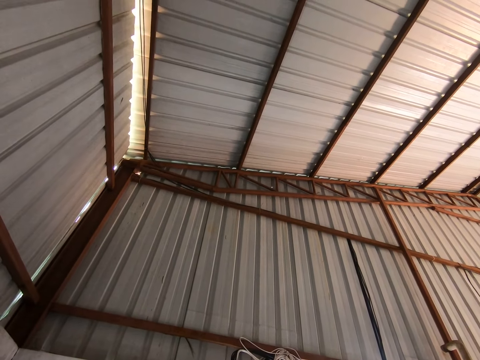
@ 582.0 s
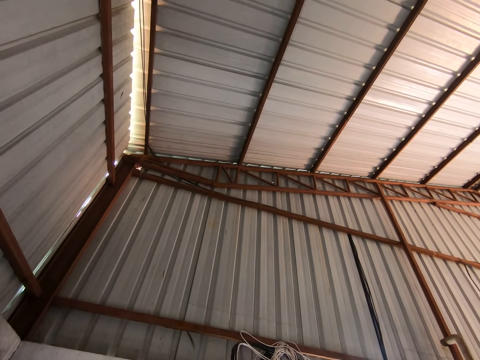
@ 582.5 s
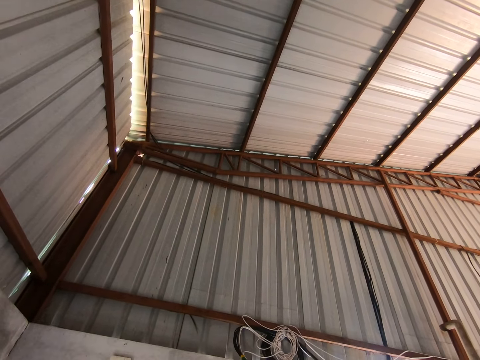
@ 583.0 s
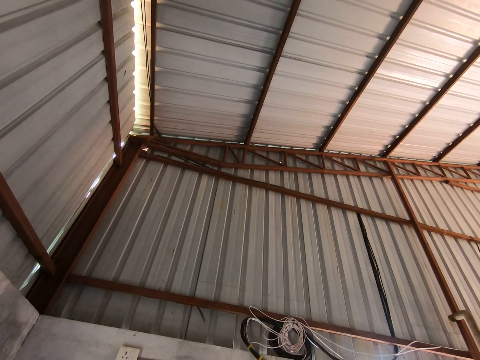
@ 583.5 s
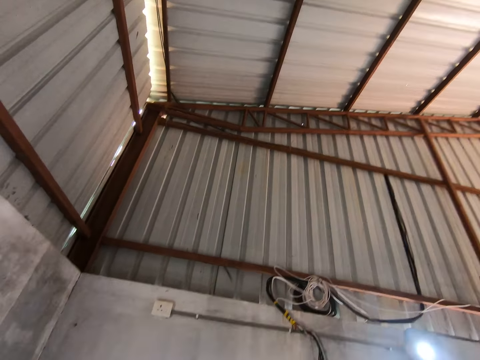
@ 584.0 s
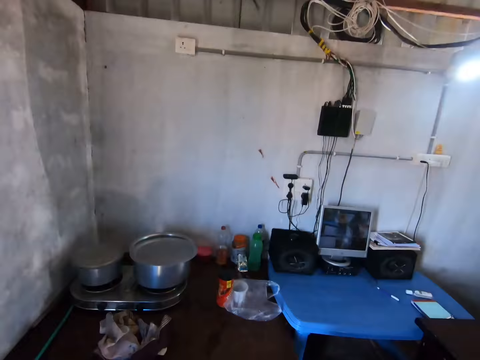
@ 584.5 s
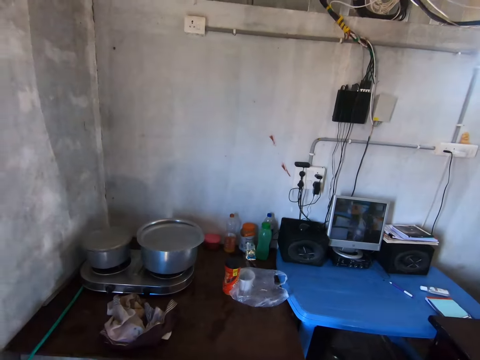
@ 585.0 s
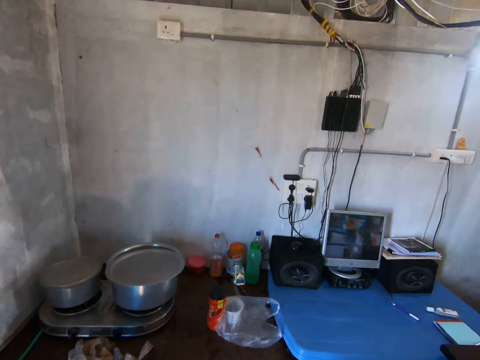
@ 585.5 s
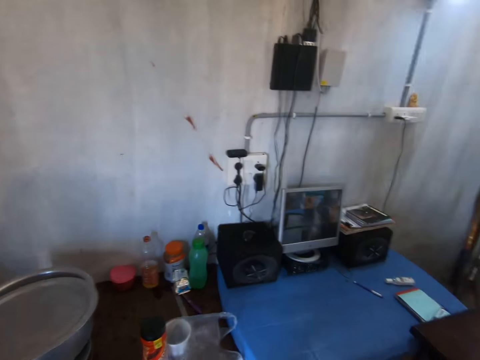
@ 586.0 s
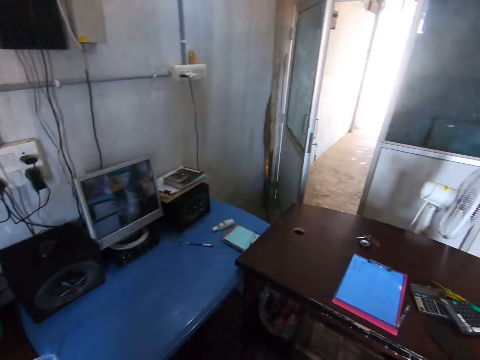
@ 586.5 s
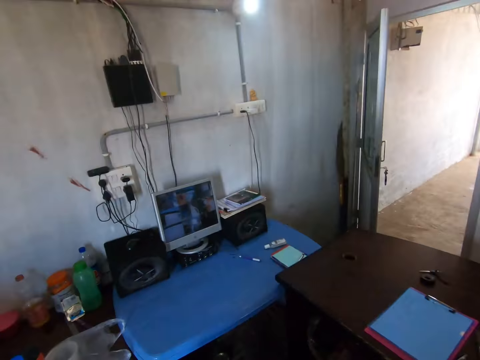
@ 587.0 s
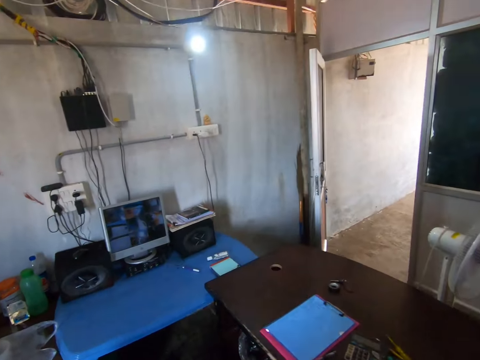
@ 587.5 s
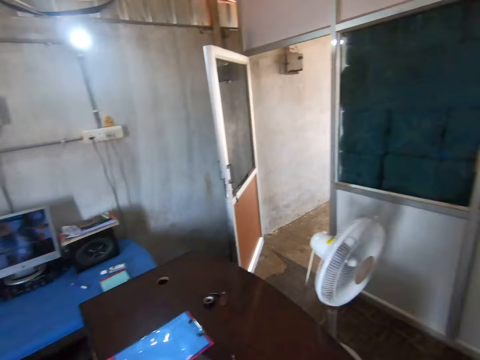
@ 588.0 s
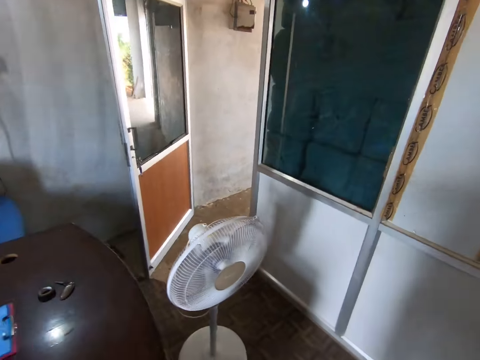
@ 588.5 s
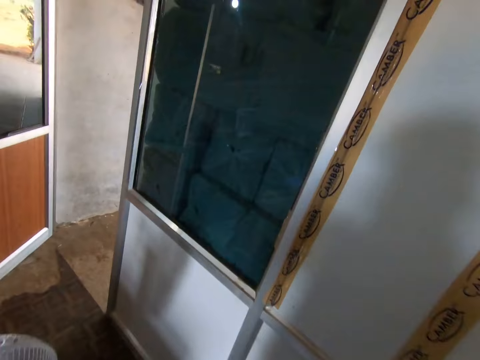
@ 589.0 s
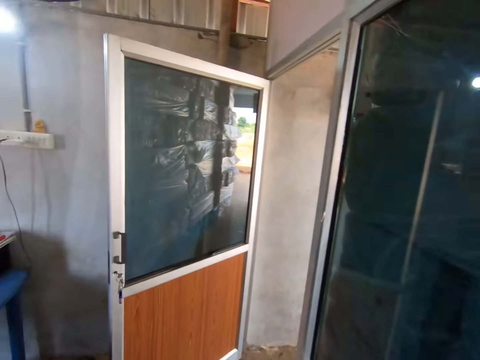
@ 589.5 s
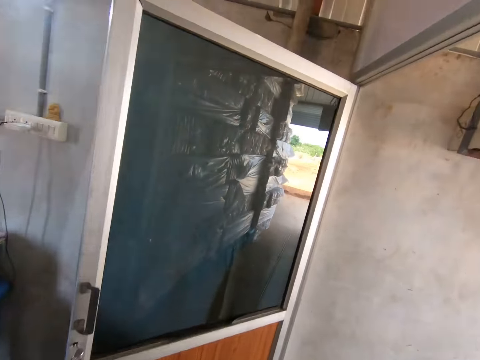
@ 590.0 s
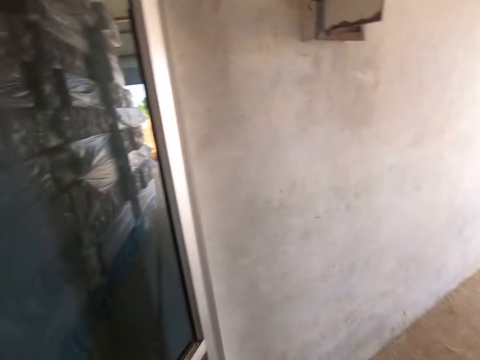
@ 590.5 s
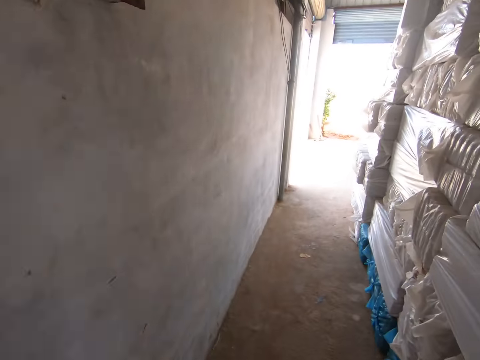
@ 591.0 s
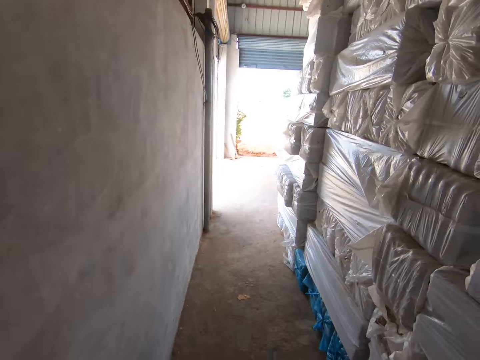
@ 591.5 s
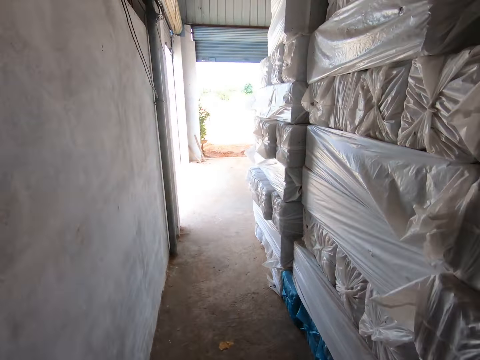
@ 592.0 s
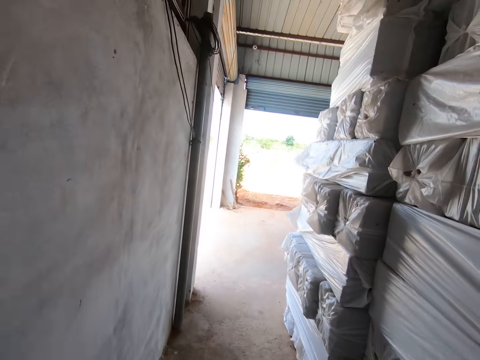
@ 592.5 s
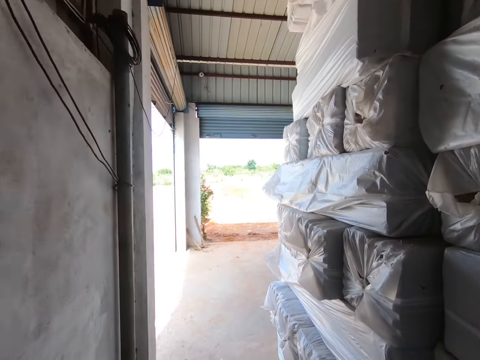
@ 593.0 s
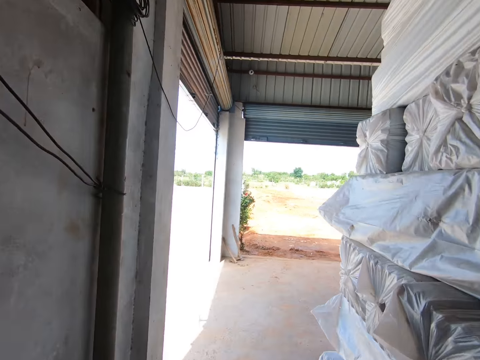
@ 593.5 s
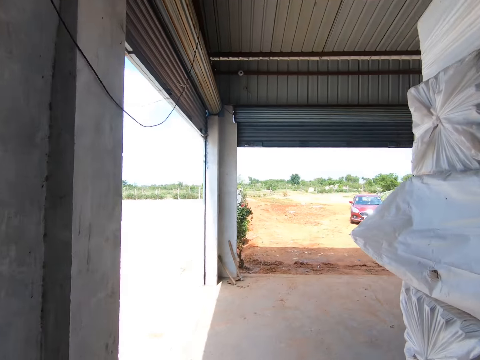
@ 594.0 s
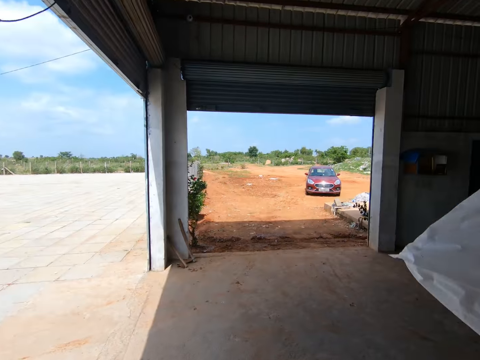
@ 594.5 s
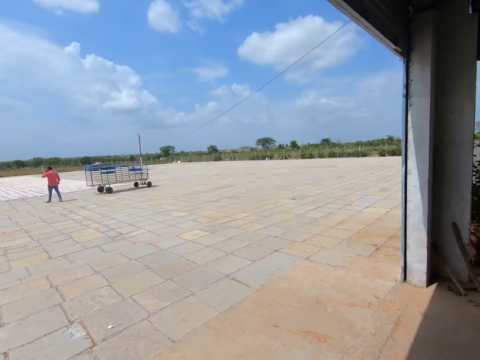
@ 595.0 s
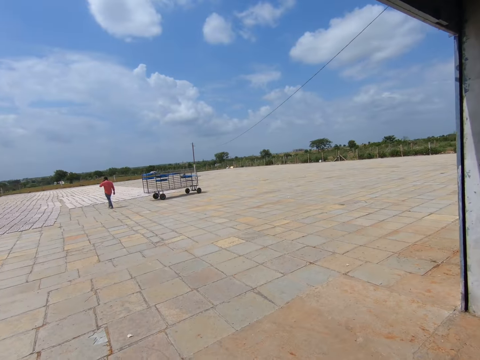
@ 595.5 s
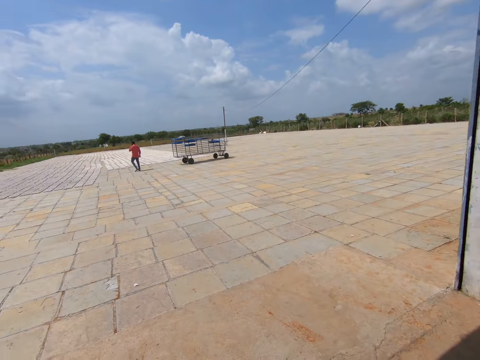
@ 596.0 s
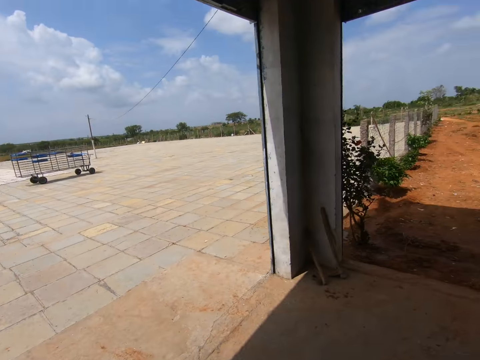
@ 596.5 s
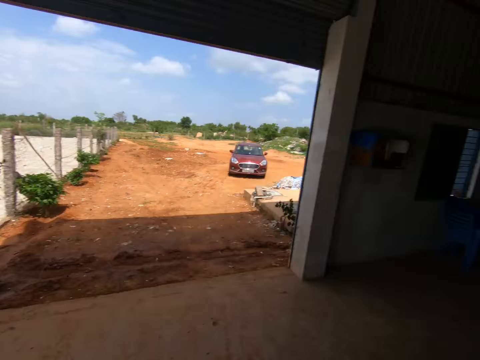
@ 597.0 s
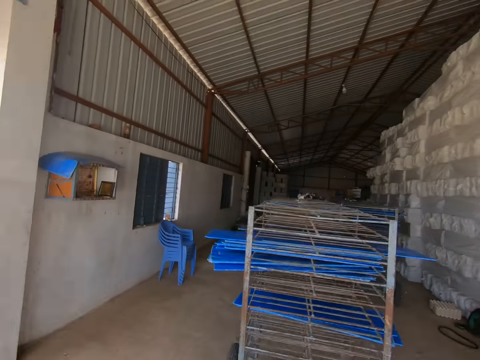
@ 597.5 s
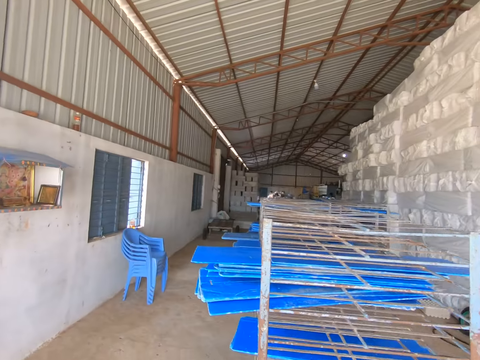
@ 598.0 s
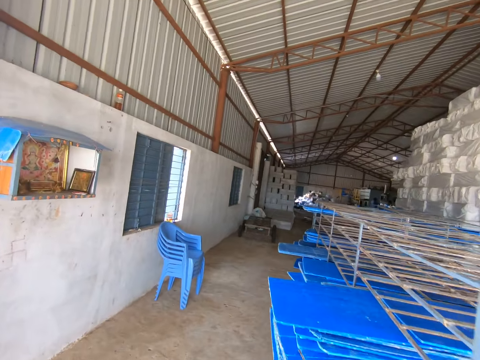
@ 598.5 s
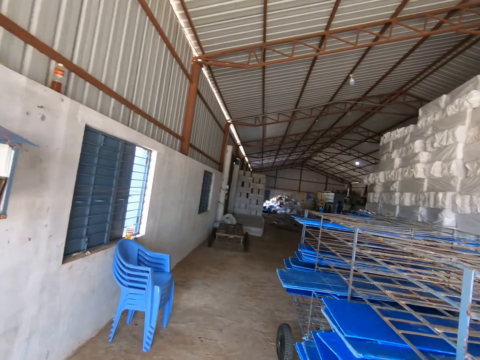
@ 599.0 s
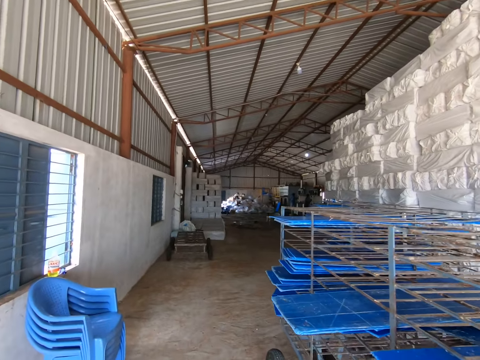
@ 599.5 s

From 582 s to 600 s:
The camera wearer looks at the kitchen. They walk around. They look in front. They look sideways. They walk in the warehouse.

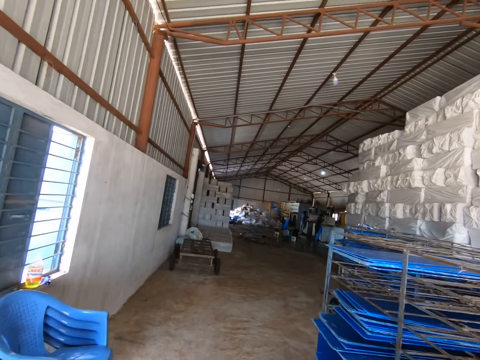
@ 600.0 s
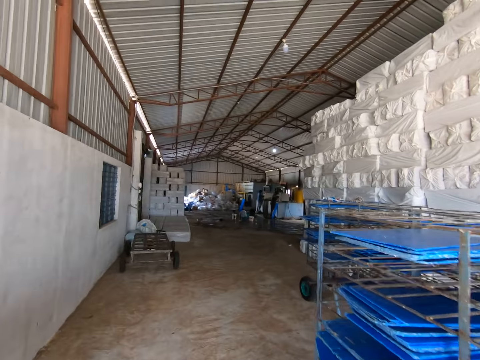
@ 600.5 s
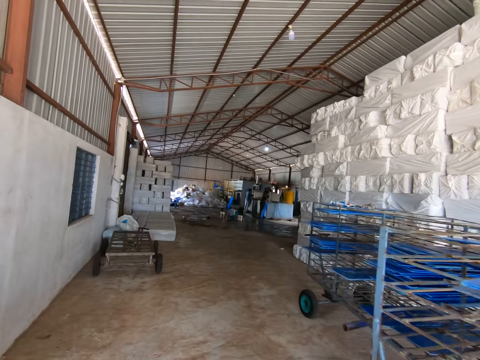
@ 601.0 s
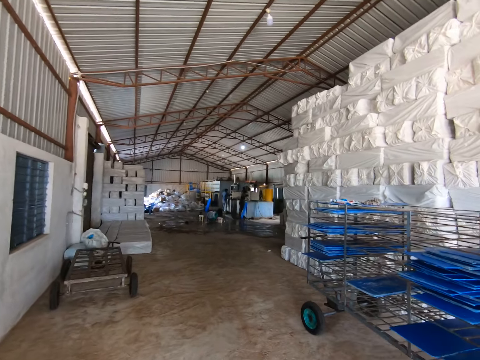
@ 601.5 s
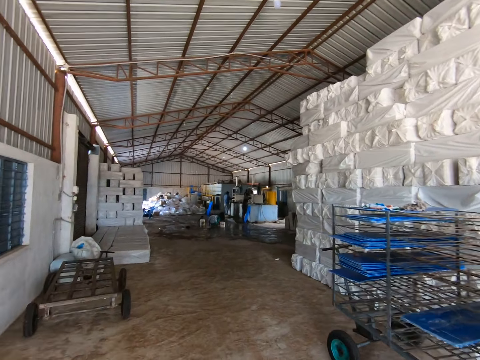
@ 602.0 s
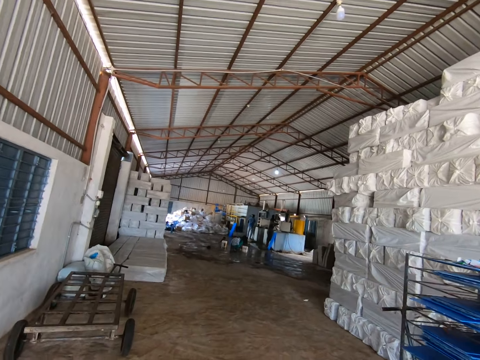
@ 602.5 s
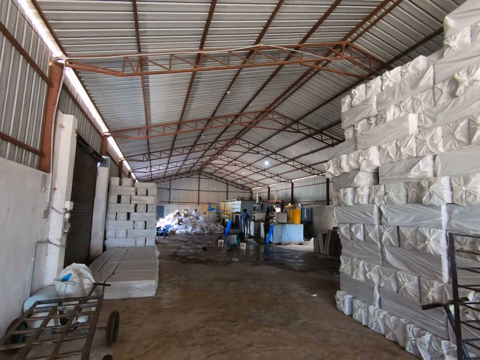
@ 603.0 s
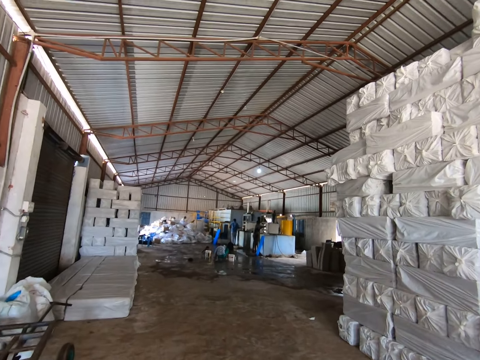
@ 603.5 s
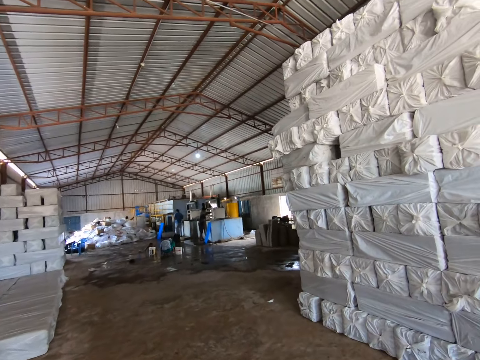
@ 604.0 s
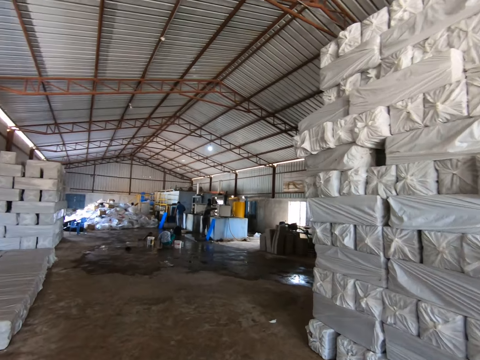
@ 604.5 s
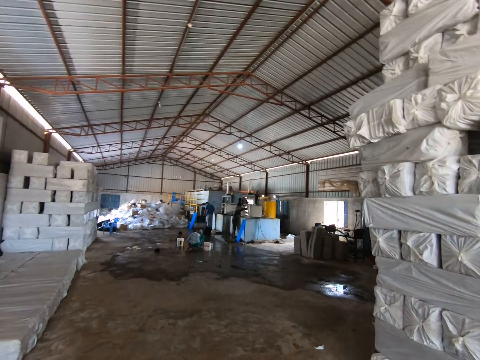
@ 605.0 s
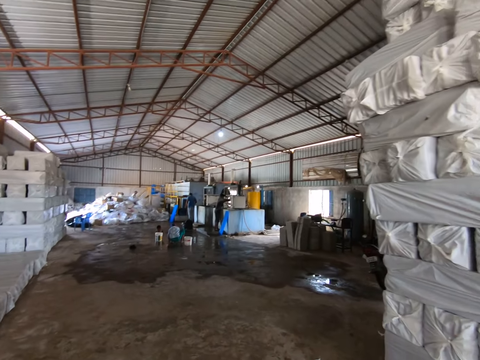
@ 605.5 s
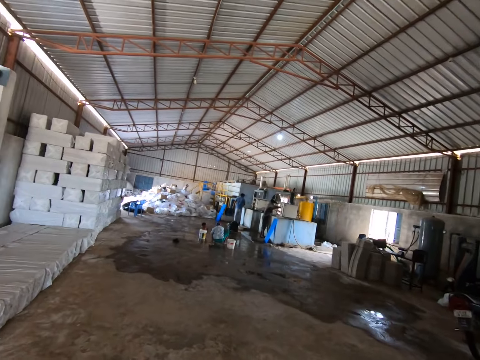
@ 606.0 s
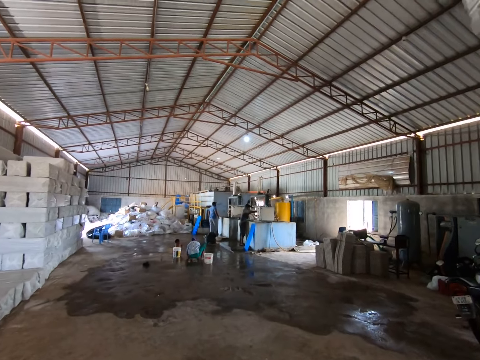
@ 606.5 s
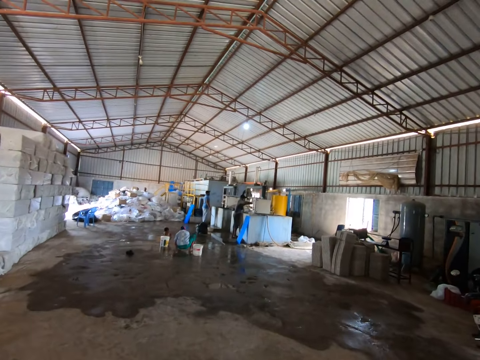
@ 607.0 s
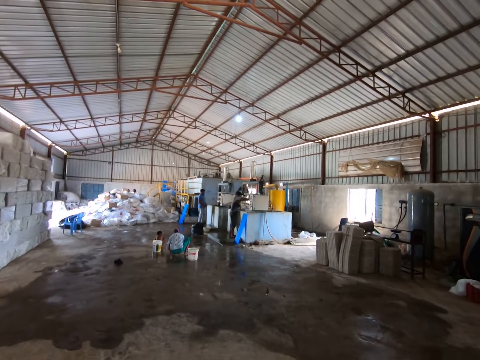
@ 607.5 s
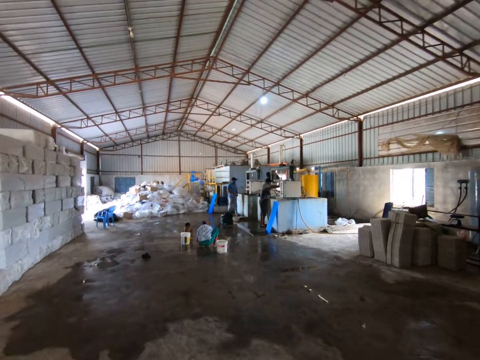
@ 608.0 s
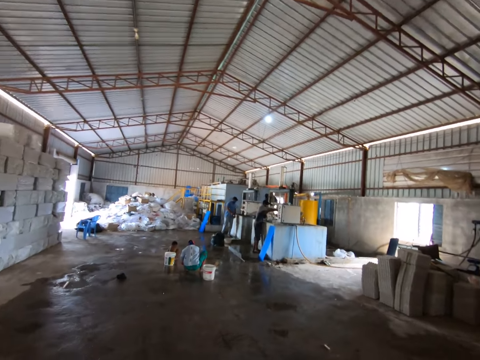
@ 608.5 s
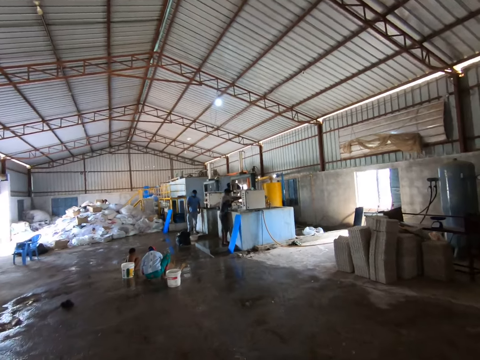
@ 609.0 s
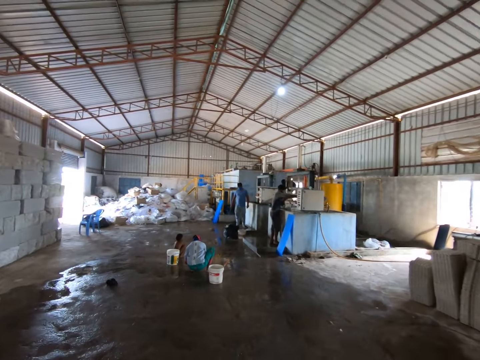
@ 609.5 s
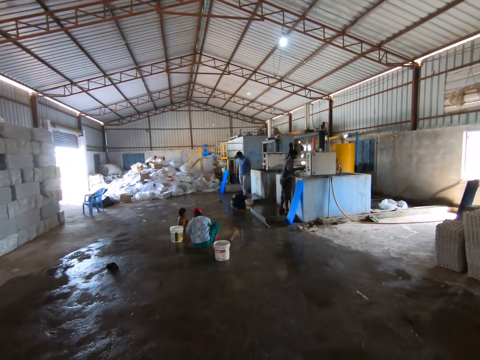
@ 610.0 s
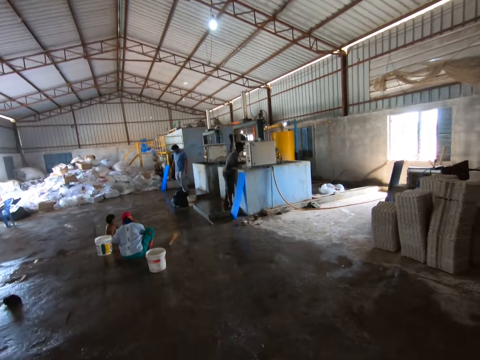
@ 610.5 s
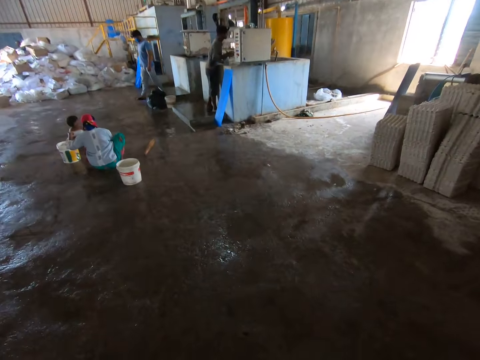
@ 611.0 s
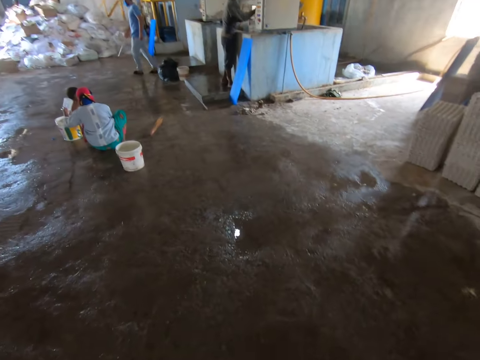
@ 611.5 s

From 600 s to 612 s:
The camera wearer looks in front.
